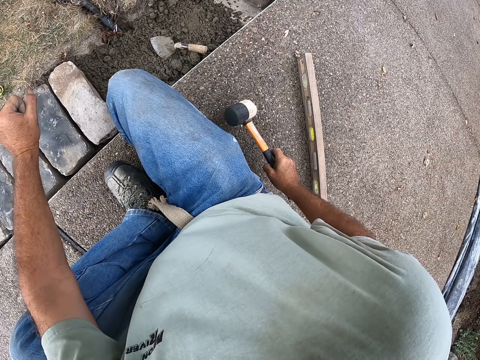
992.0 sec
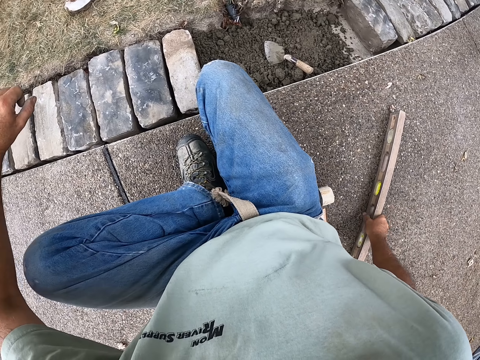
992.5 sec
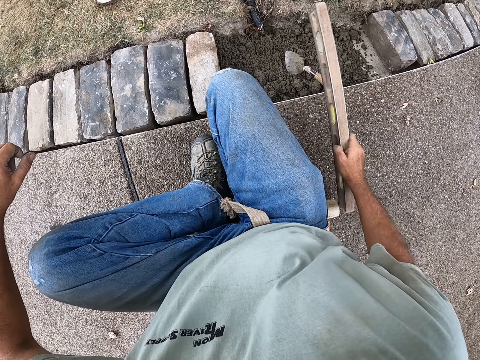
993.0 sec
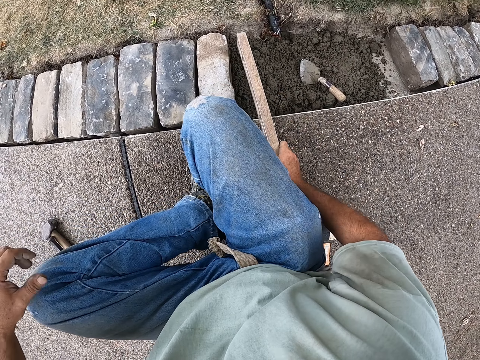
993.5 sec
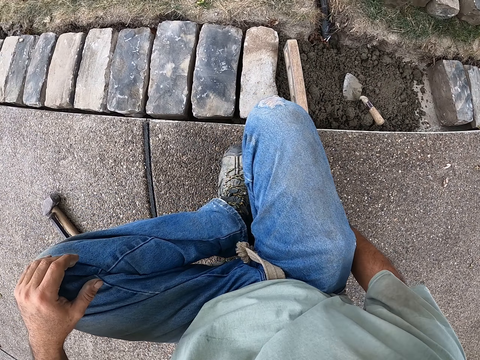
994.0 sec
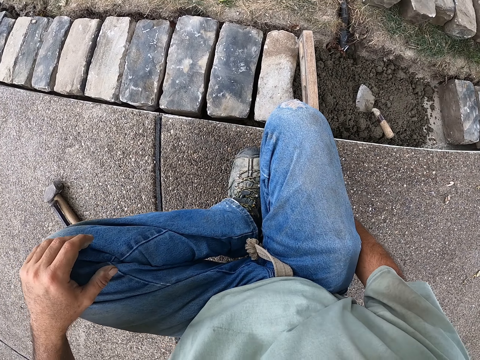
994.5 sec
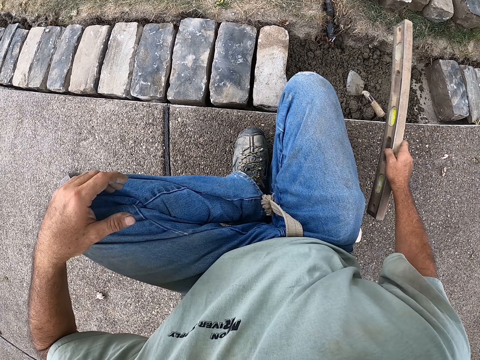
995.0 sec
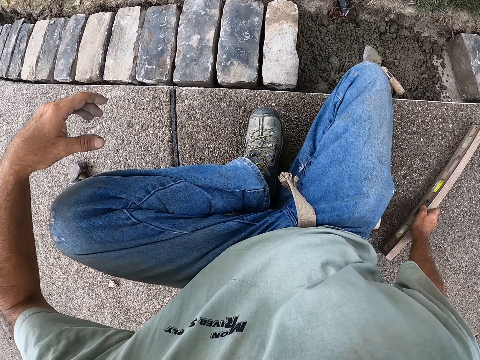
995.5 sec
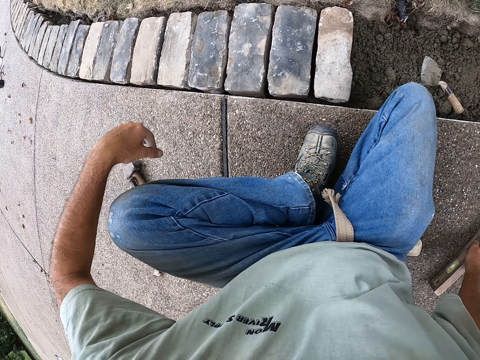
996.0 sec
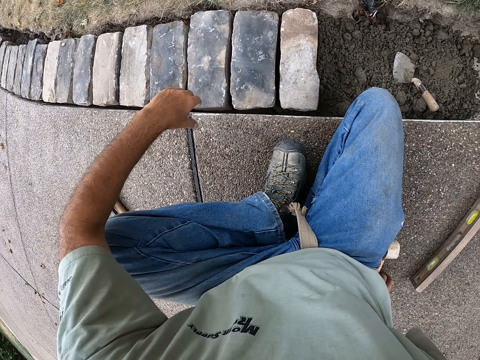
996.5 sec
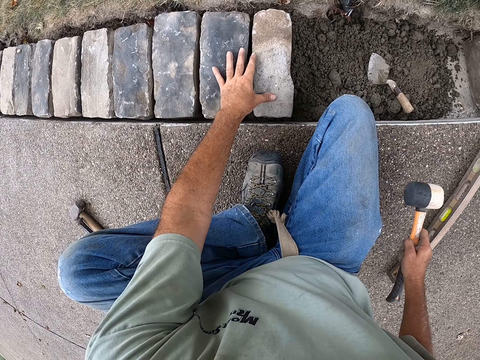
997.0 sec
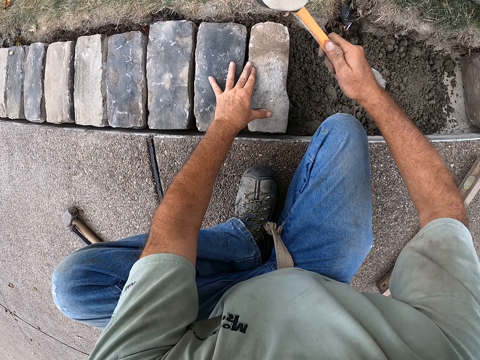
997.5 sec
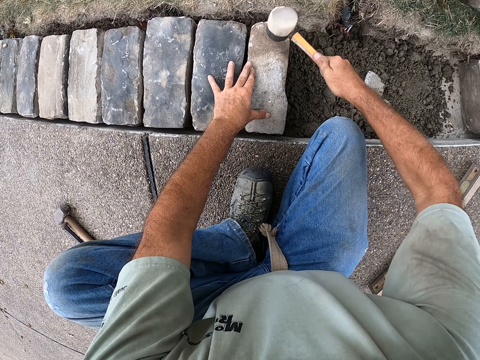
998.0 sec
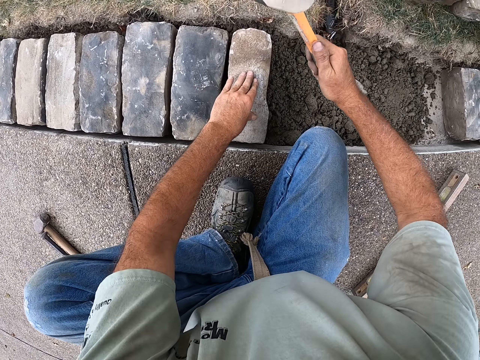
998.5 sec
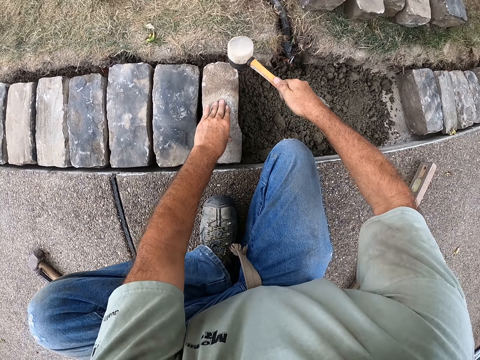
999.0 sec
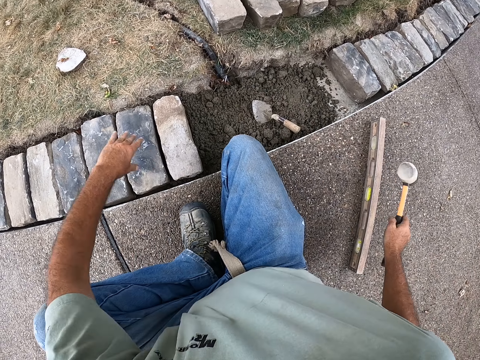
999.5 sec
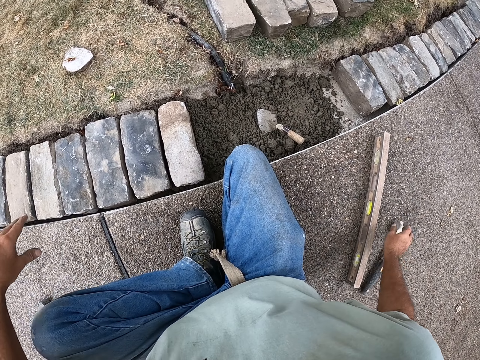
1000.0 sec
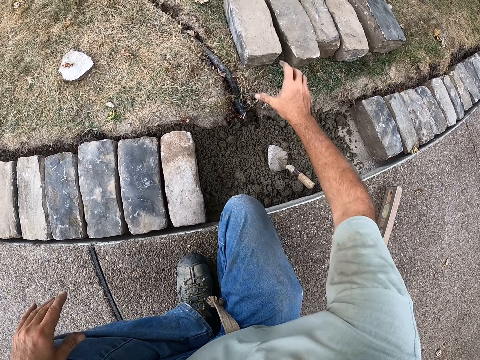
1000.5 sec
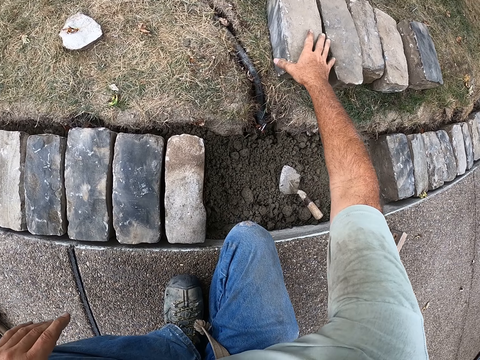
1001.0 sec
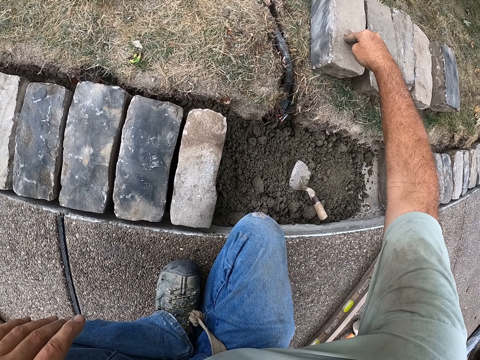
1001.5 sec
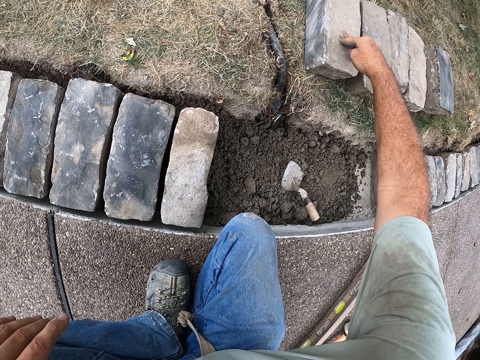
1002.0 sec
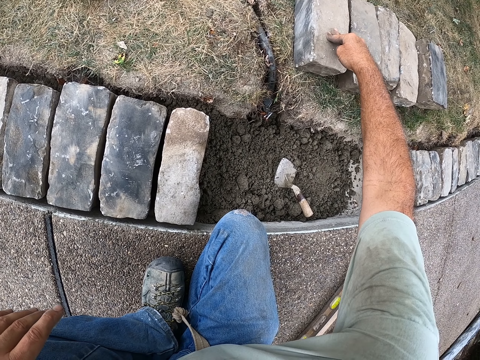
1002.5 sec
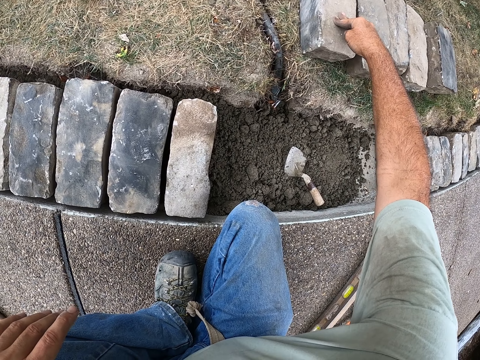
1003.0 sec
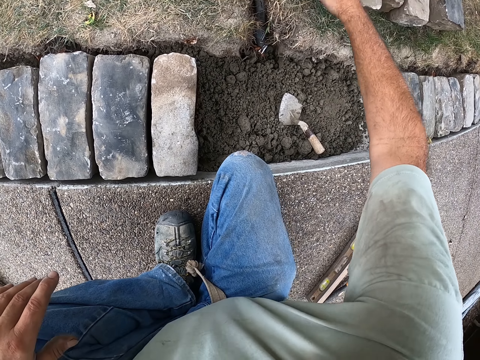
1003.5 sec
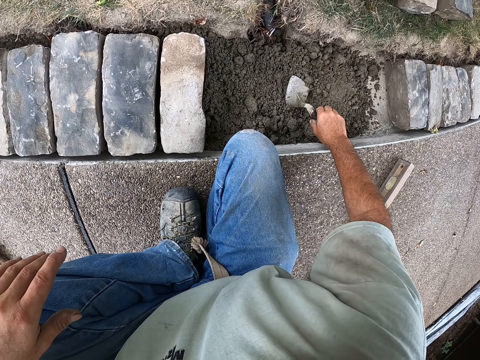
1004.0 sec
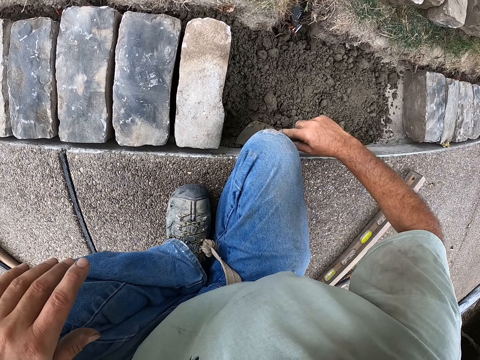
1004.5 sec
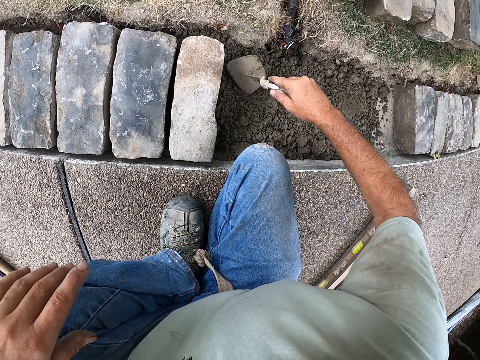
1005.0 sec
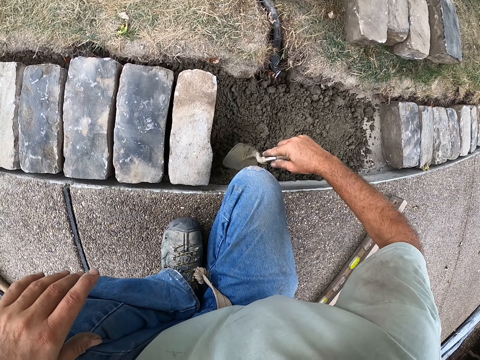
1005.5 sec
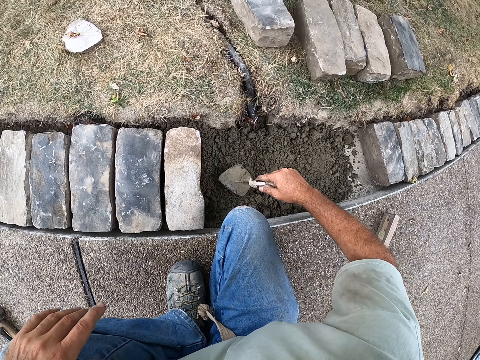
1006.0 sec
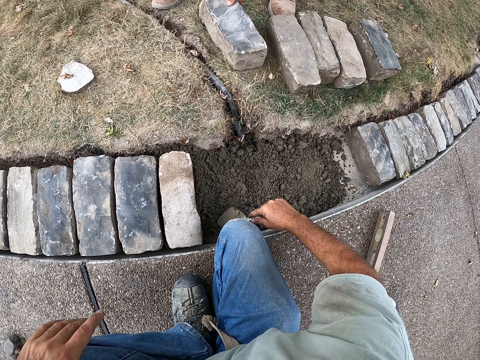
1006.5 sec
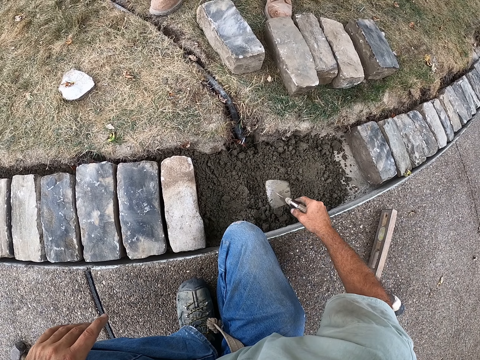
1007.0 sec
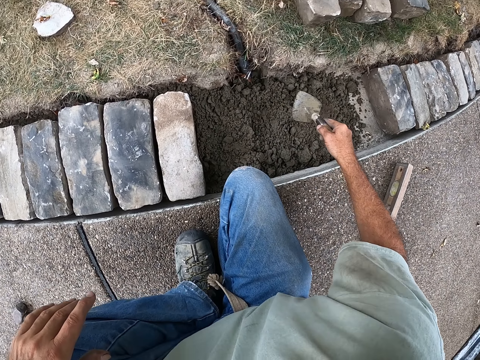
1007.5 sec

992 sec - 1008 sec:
The camera wearer puts the hammer down. They pick up the I beam level. They level the brick with a spirit level. They measure the brick level. They put the I beam level down. They hold the hammer. They fix the brick with the hammer. They hit the brick with a sledge hammer. They put the hammer down. They put the hand on the brick. They hold the trowel. They spread the sand with the trowel.

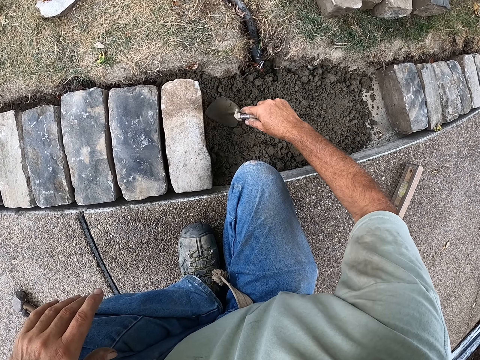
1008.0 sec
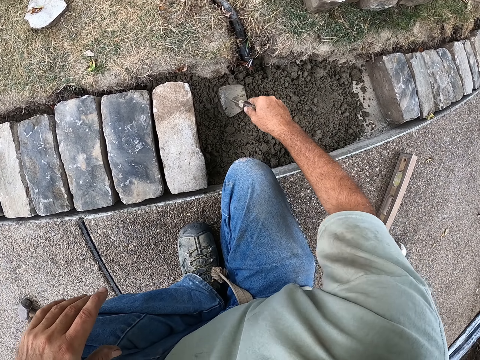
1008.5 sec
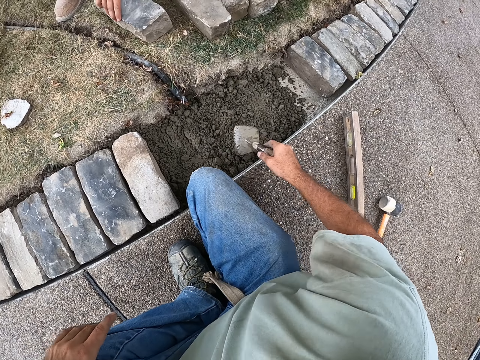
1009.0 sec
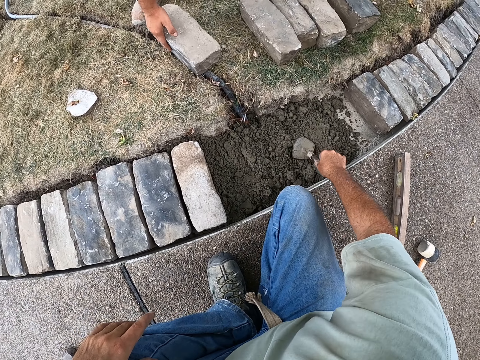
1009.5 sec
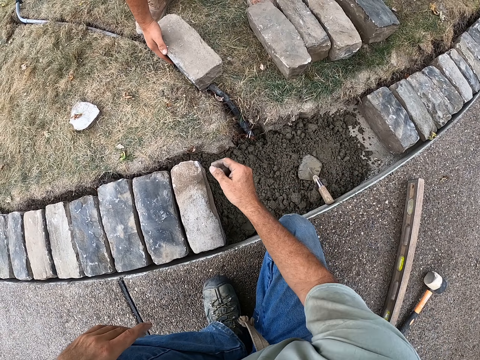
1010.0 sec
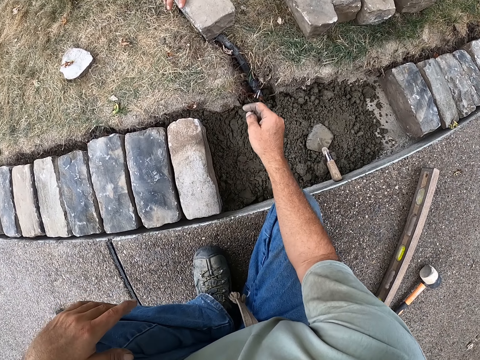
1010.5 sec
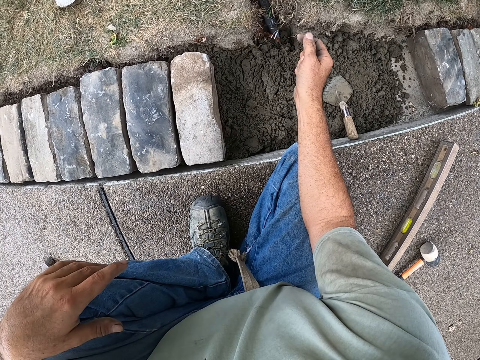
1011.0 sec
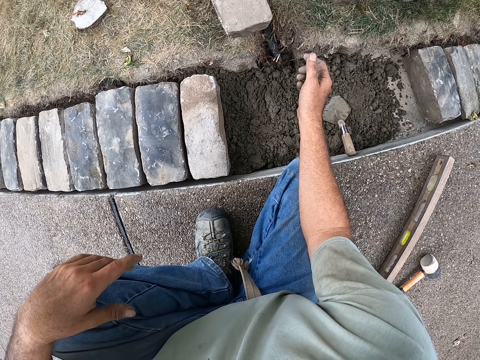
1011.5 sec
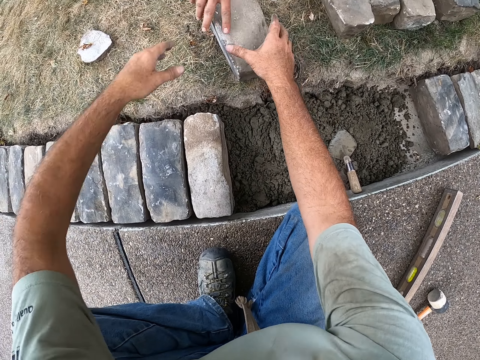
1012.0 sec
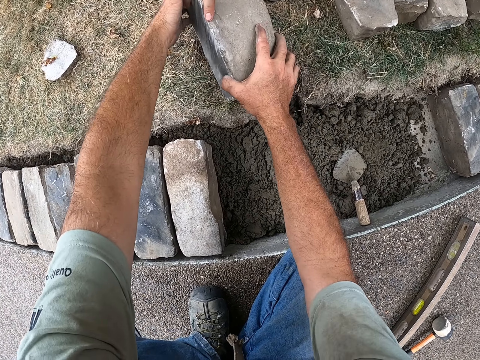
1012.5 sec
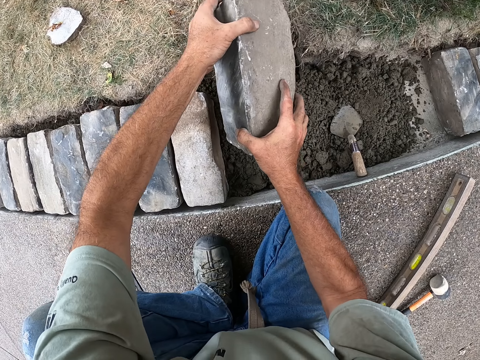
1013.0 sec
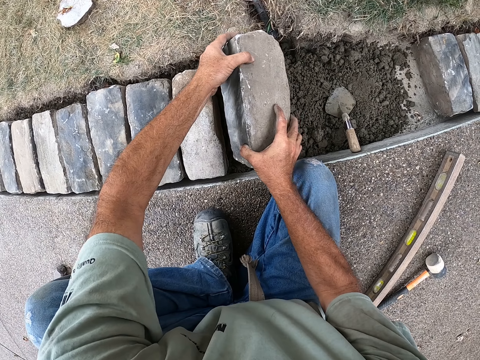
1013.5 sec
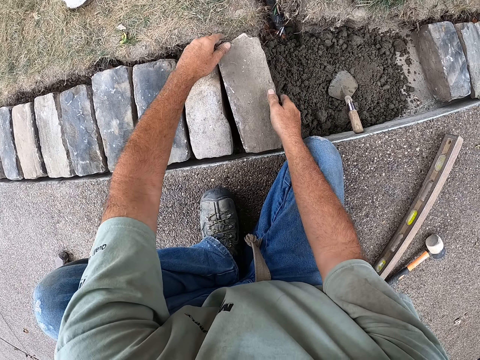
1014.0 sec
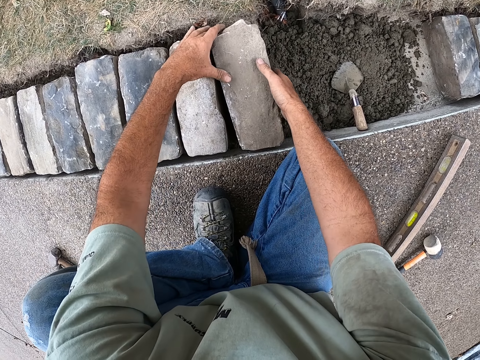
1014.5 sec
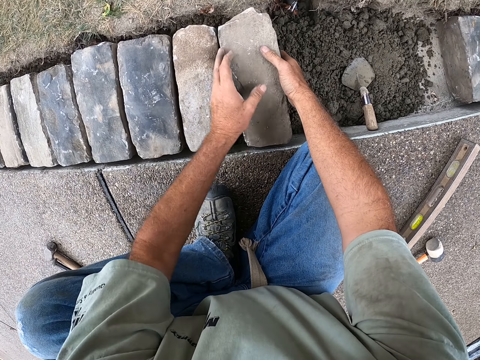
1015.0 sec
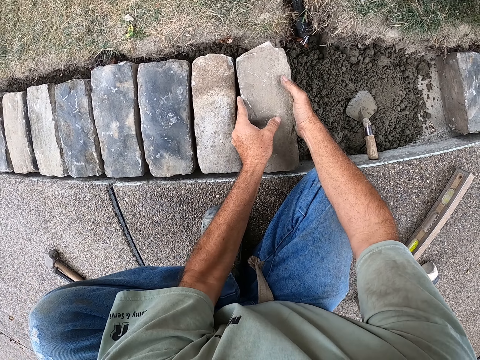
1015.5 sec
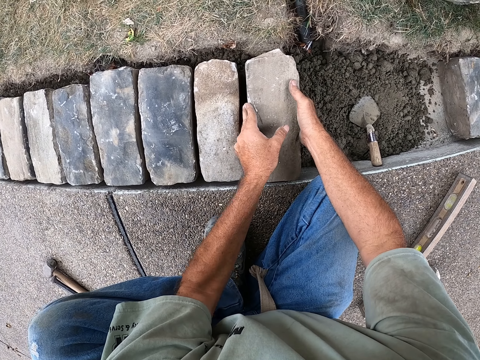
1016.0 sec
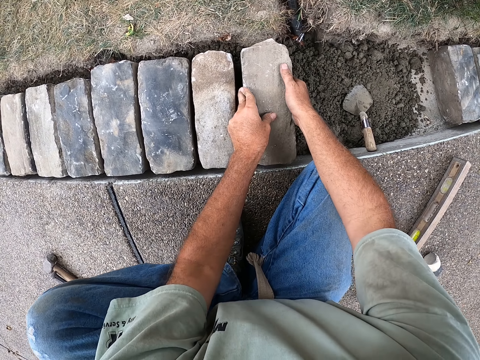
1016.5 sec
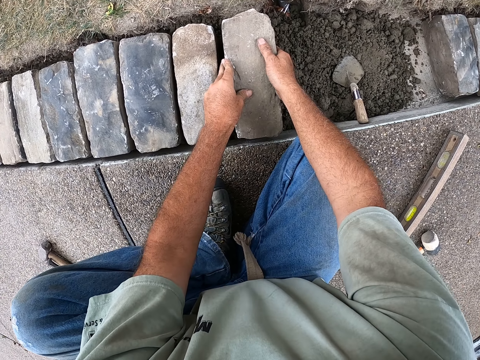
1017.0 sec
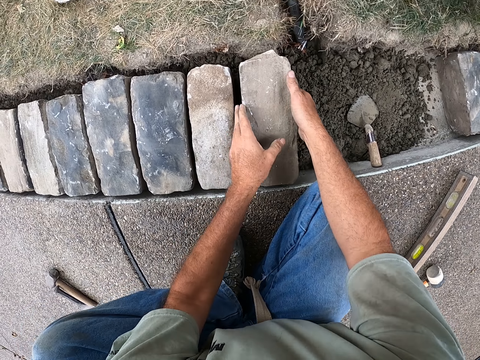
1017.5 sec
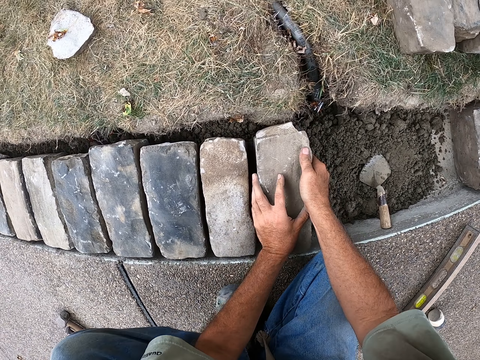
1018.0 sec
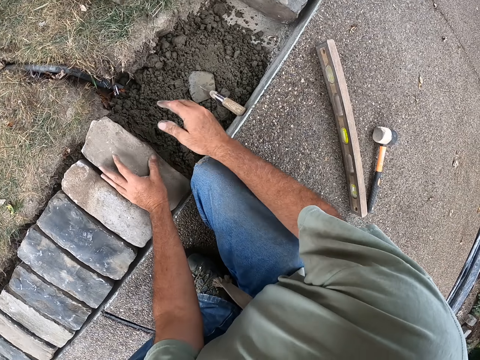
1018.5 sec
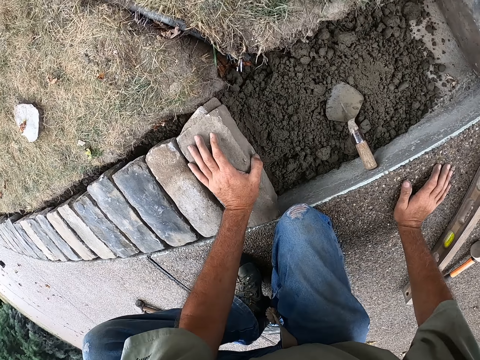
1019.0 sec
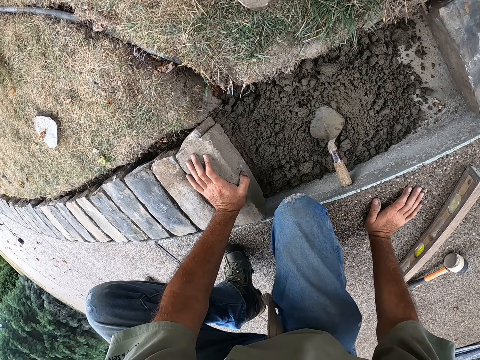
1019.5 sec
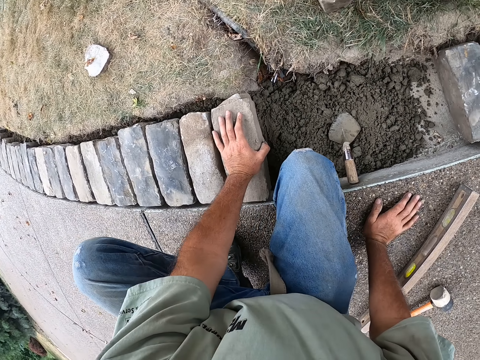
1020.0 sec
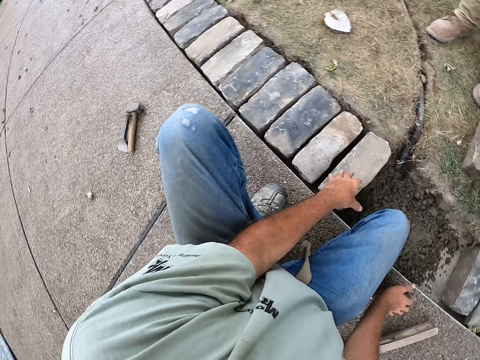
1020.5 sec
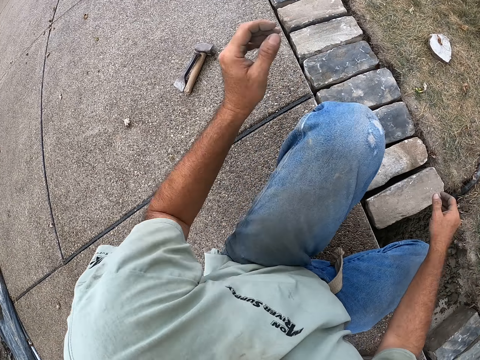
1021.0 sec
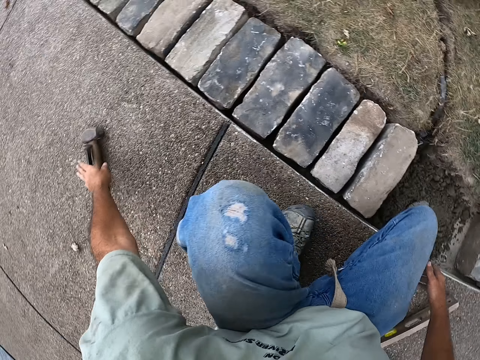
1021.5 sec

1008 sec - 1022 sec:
The camera wearer puts the trowel down. They look at the sand. They pick up the brick. They put the brick on the sand. They fix the bricks with hands. They put the hand on the ground.
